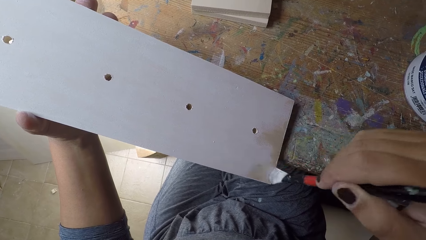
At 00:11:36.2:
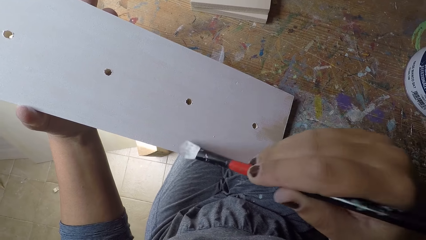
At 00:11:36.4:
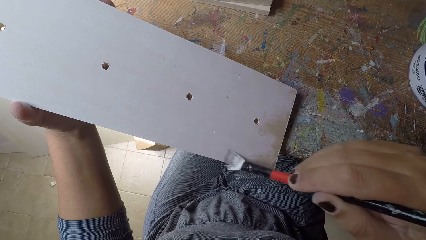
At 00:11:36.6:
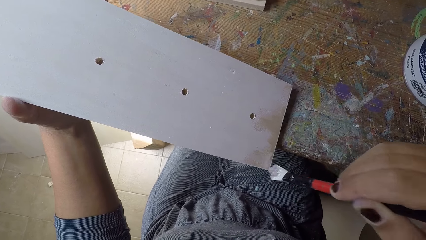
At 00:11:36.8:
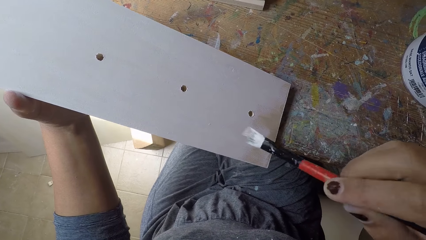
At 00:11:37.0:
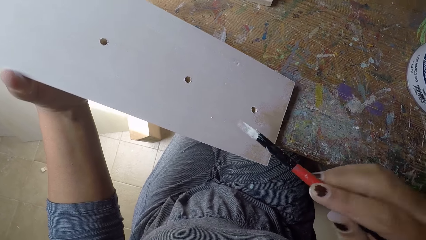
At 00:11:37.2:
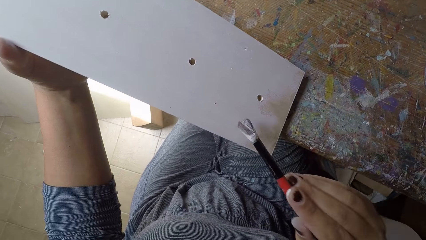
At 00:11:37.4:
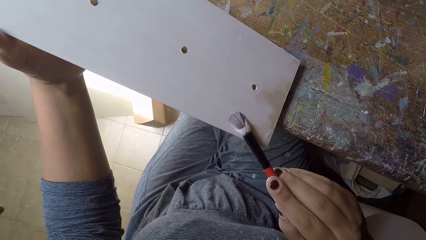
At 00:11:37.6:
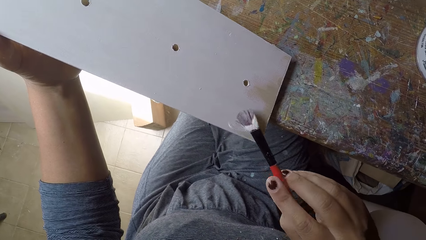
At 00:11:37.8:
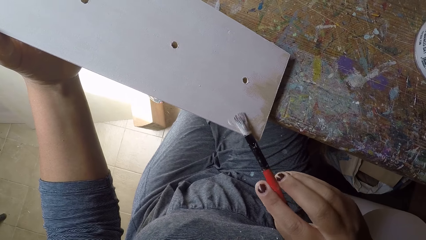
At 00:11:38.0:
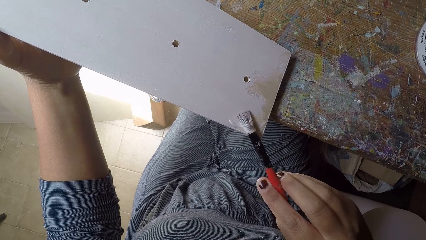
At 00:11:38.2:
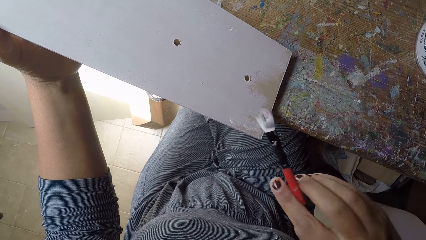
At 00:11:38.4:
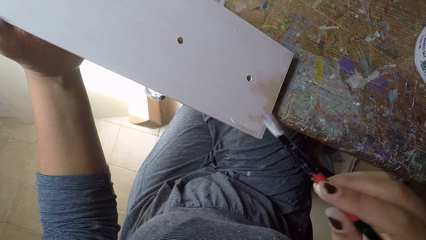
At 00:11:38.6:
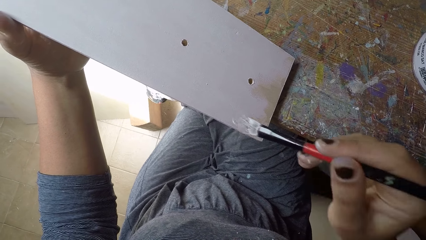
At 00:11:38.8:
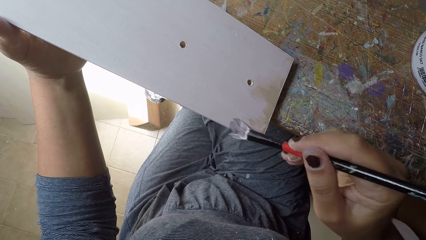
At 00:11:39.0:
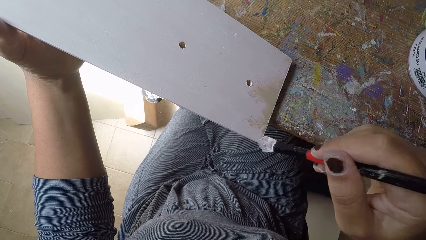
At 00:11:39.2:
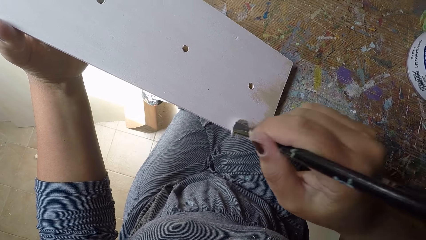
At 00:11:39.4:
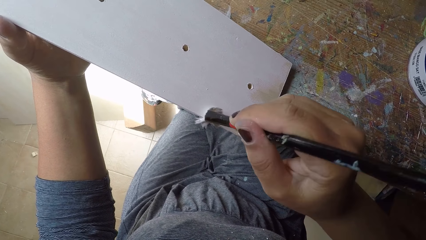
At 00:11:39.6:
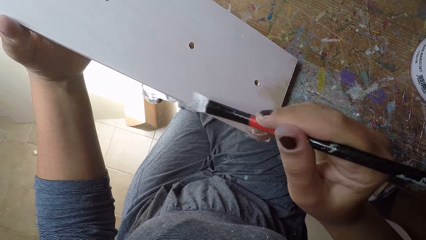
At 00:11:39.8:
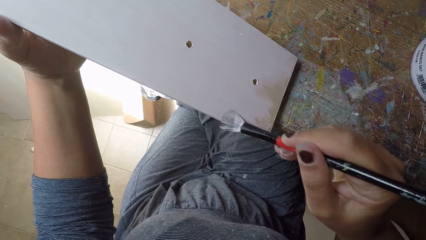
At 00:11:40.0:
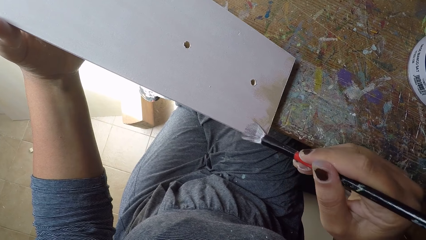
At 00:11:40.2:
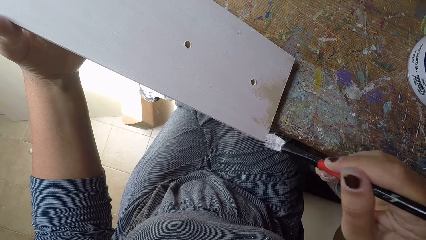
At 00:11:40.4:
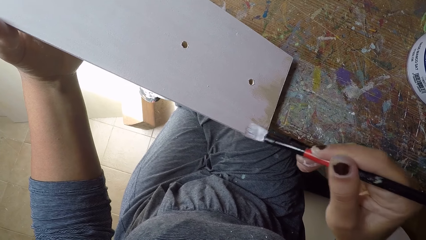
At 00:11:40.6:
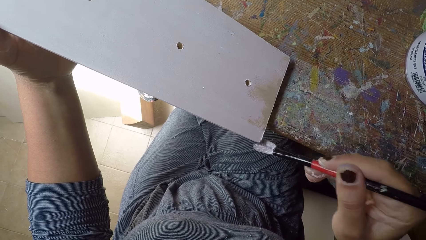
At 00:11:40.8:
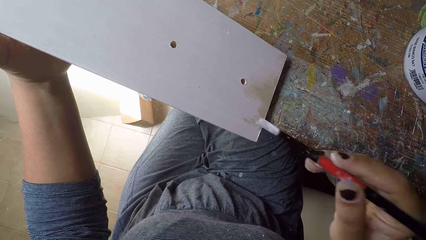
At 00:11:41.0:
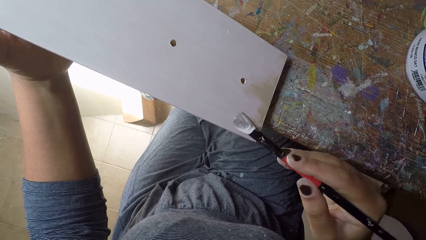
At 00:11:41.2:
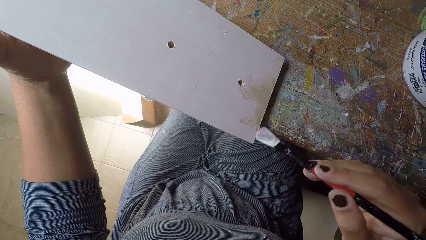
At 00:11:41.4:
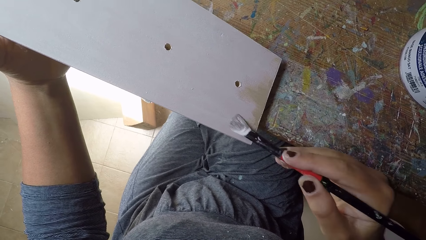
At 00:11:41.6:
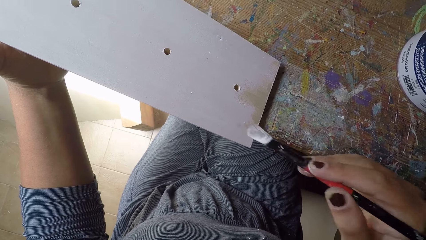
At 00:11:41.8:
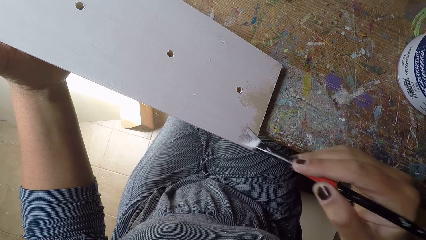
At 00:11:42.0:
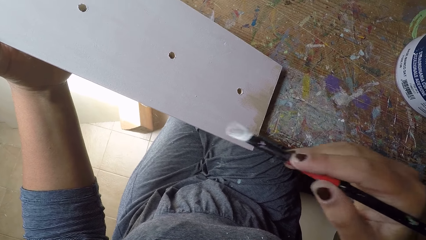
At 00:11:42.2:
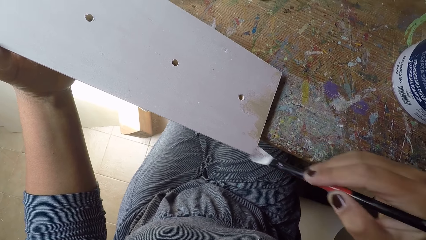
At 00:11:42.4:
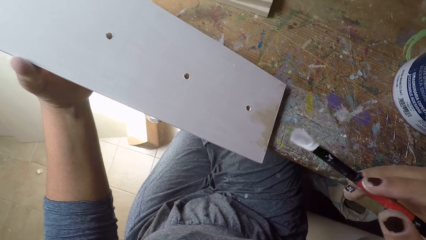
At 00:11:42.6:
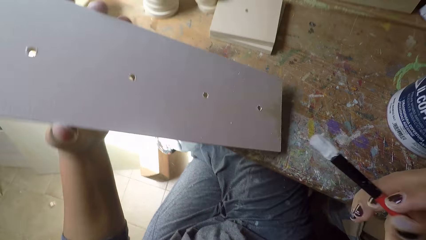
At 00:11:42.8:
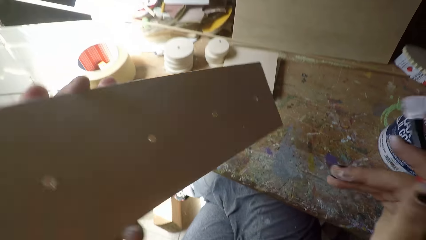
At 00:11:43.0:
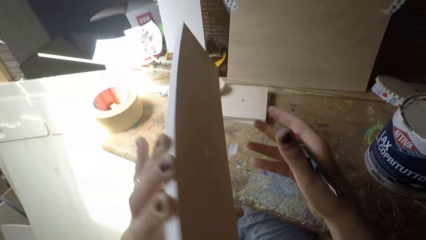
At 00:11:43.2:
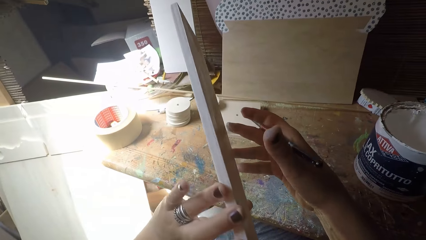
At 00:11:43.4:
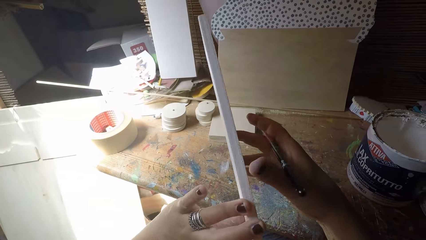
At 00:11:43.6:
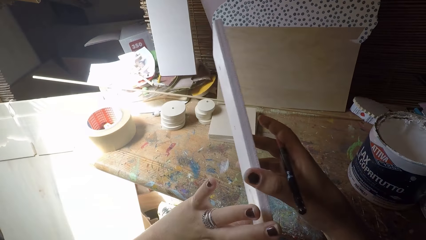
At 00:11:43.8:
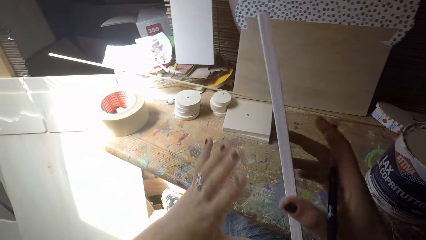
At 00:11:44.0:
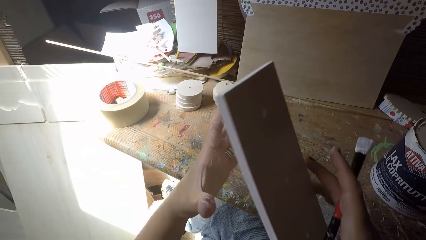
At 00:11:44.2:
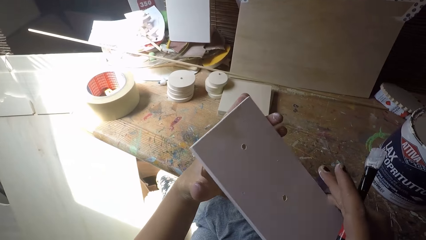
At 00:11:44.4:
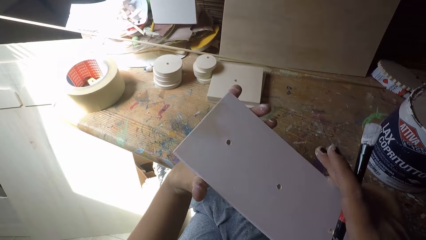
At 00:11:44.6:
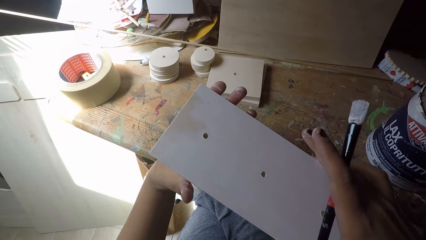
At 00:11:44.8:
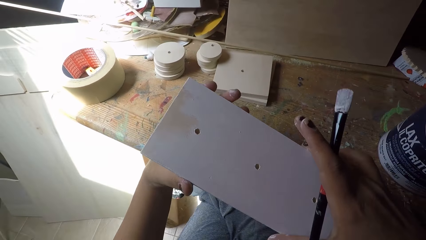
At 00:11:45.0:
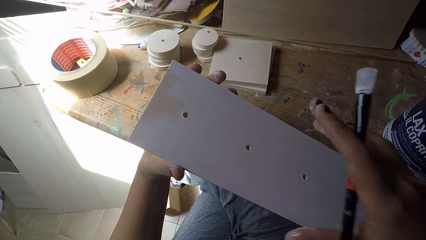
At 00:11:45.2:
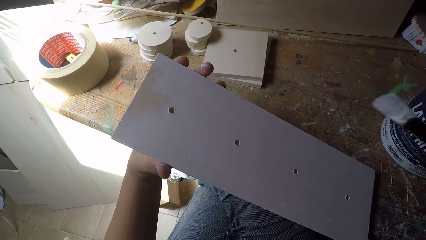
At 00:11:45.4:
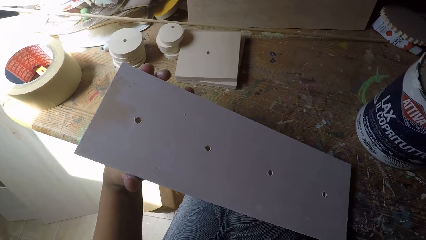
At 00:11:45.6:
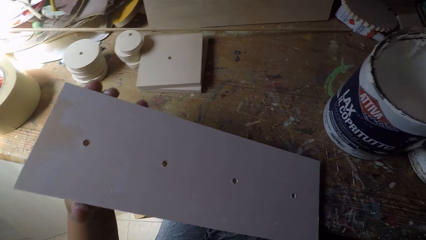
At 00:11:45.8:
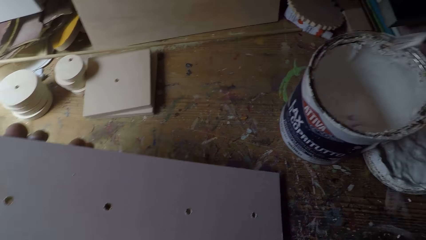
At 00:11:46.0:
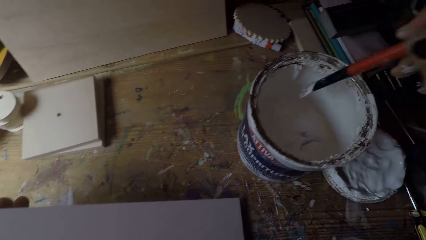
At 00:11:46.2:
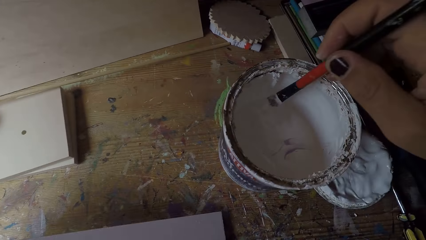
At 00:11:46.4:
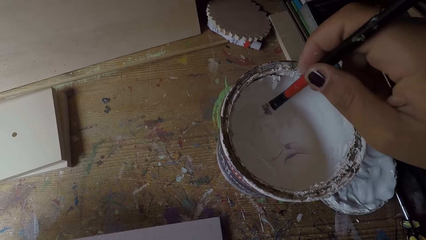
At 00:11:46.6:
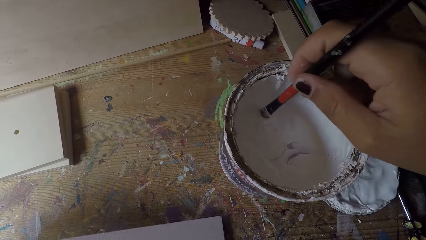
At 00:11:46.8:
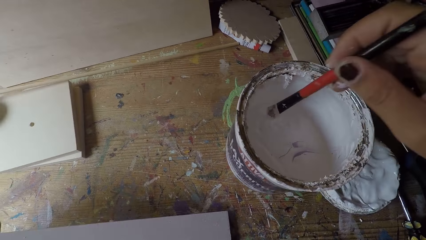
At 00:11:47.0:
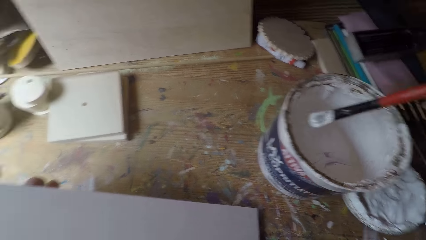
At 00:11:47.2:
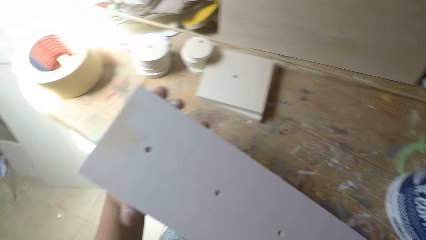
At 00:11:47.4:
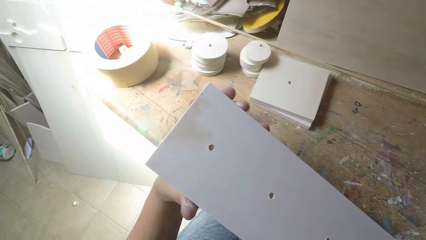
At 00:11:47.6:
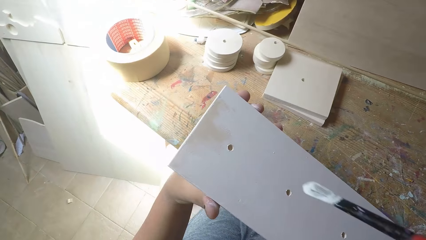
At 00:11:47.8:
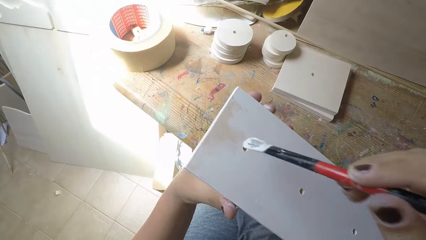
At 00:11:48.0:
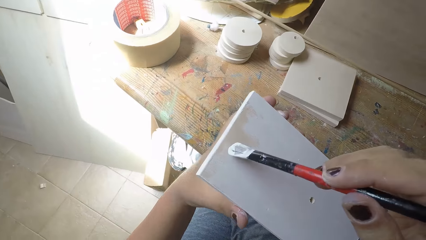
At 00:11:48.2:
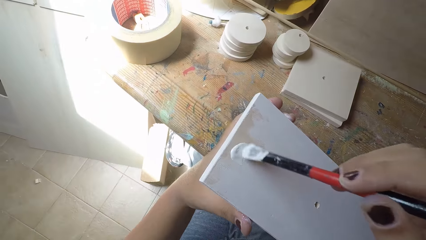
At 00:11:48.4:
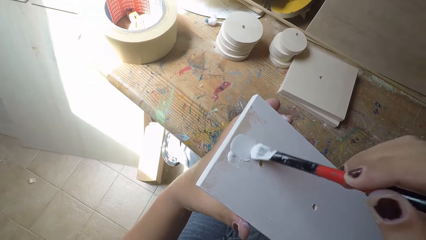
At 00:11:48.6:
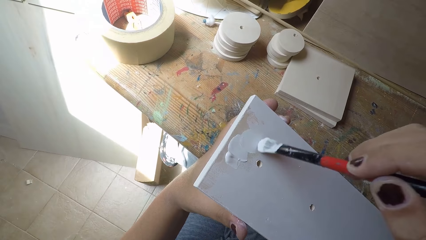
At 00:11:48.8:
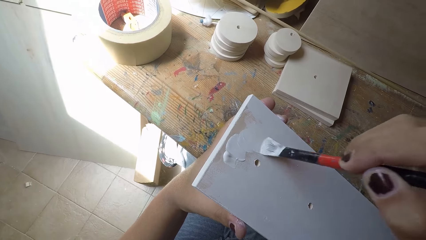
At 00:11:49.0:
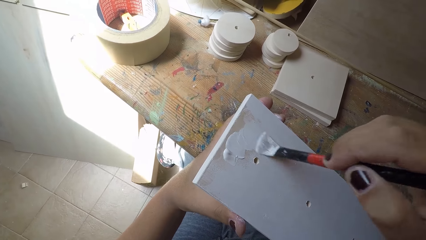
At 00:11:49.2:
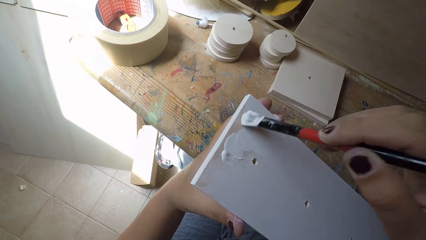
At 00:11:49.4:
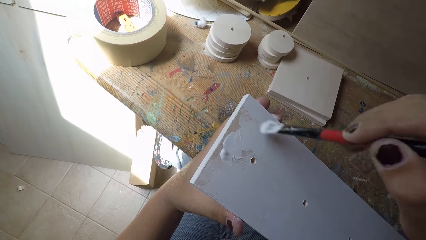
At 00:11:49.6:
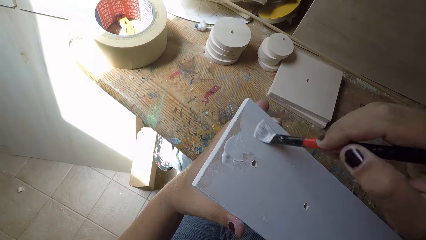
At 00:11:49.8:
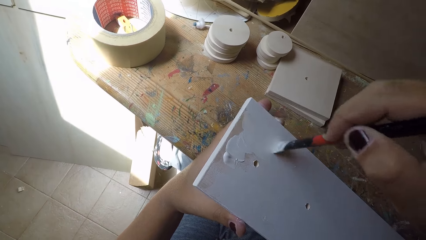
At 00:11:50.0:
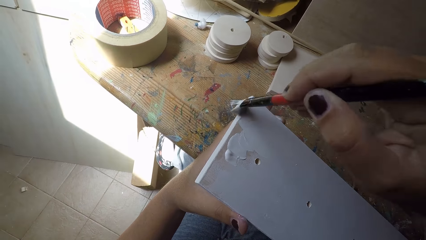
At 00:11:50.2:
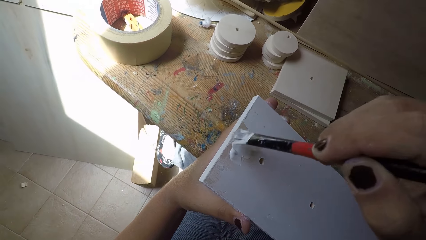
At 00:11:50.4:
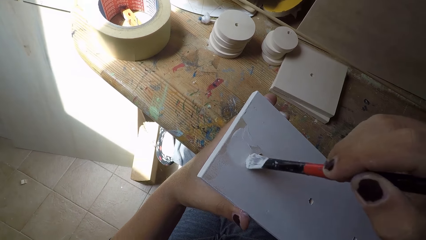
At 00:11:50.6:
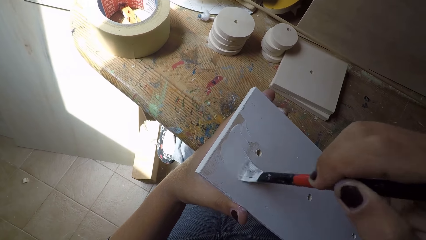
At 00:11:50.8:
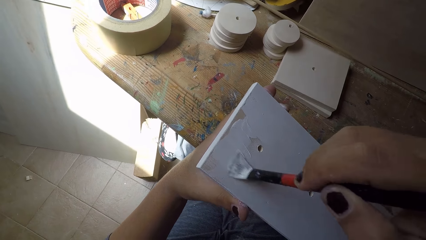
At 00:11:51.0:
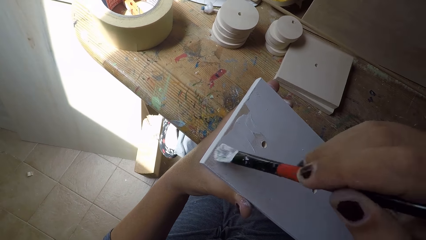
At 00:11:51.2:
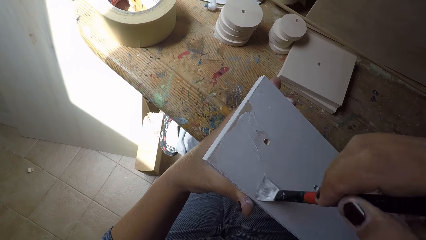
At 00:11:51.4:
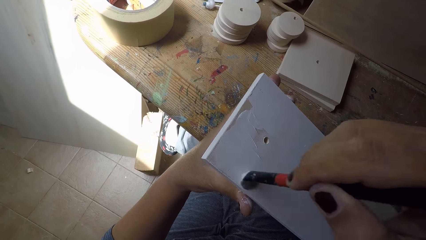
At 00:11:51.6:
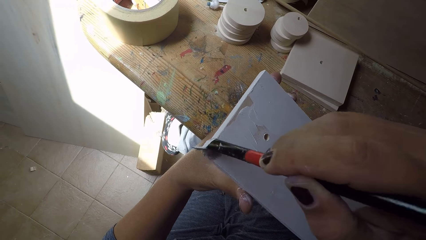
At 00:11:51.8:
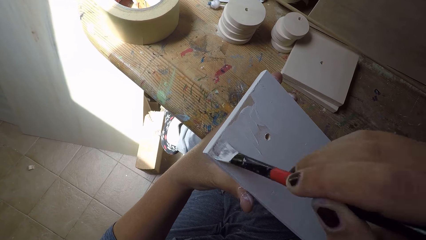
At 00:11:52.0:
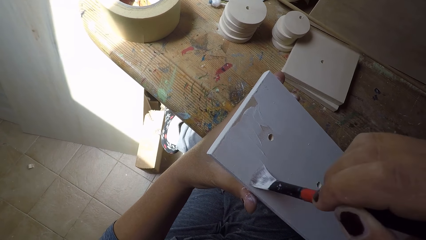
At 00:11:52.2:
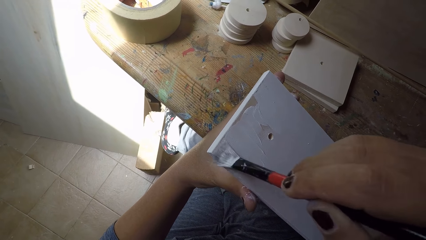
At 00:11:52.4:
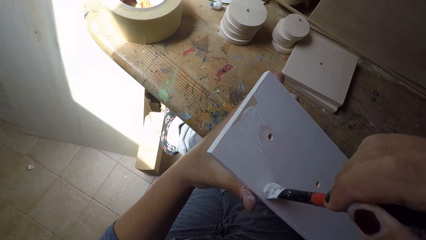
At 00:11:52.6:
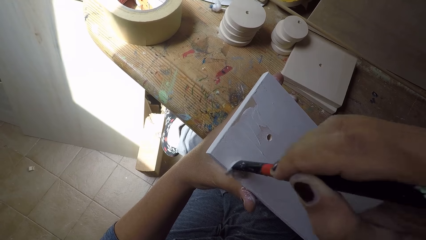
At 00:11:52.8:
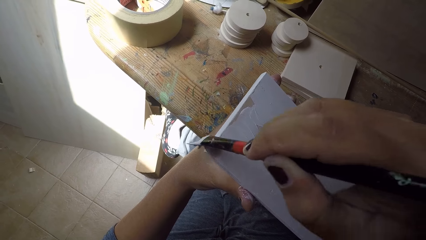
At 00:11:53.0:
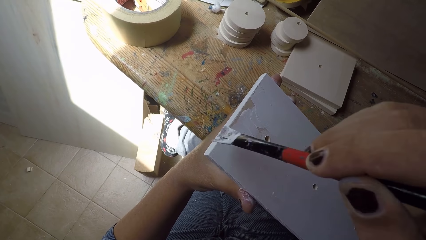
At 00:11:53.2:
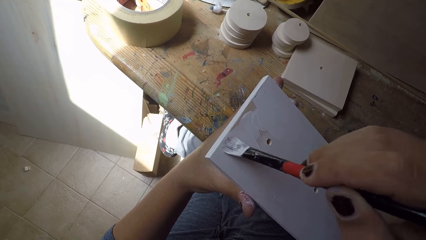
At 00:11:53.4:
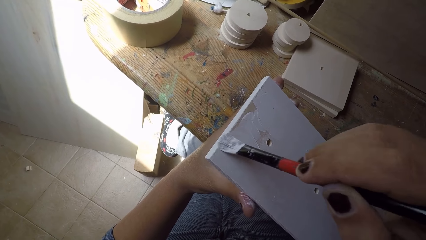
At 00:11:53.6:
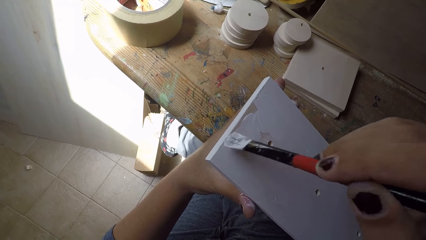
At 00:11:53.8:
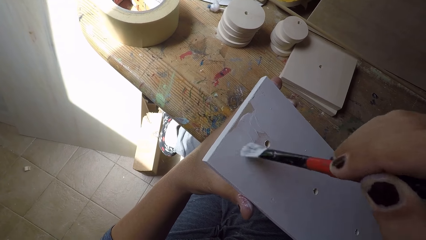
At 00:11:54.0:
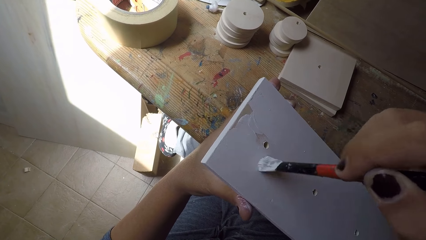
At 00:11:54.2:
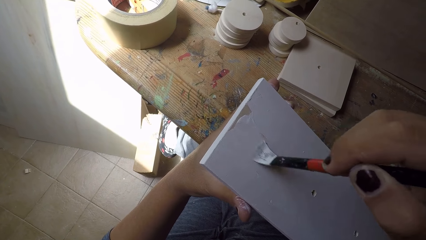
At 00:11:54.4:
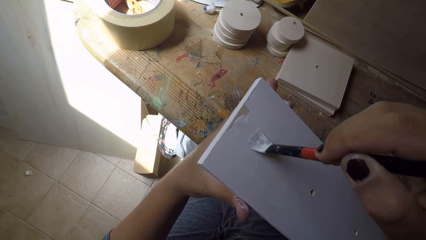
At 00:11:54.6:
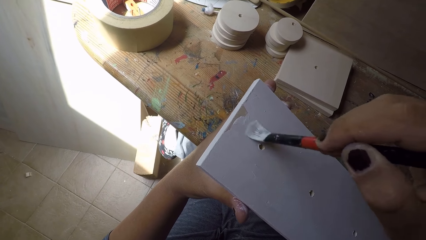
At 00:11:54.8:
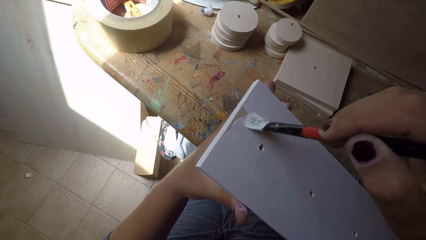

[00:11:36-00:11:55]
The camera wearer turns the wooden plank around with his hands. He dips the paintbrush in his right hand into the paint can. He paints the wooden plank with the paintbrush in his right hand.
